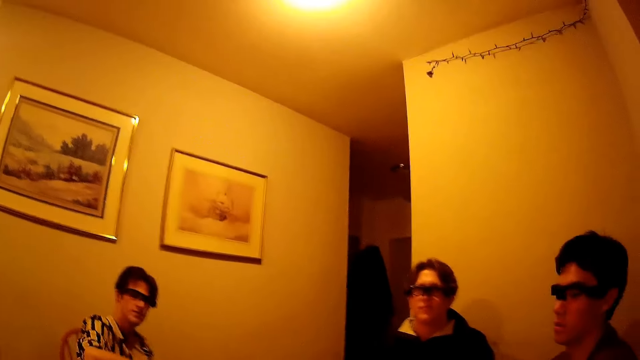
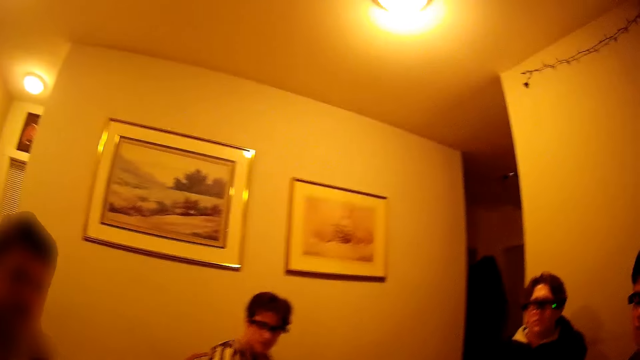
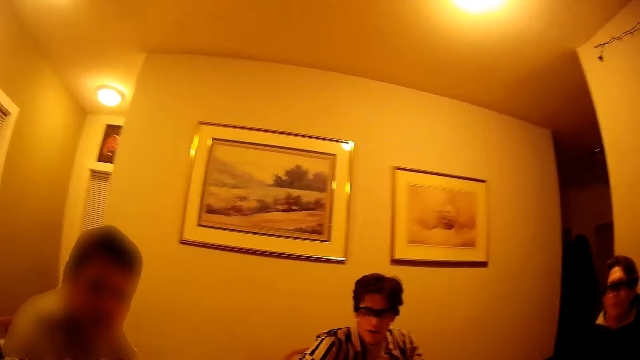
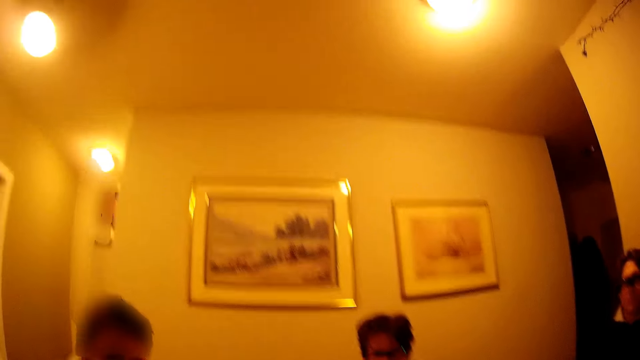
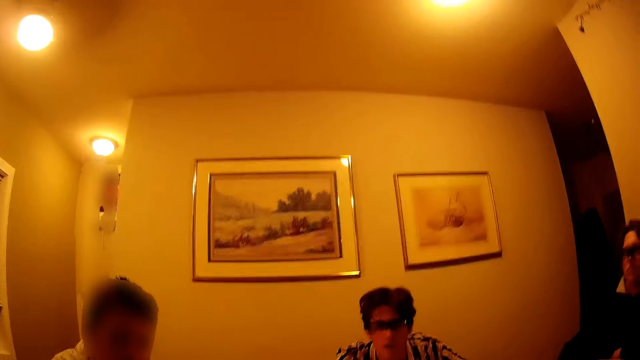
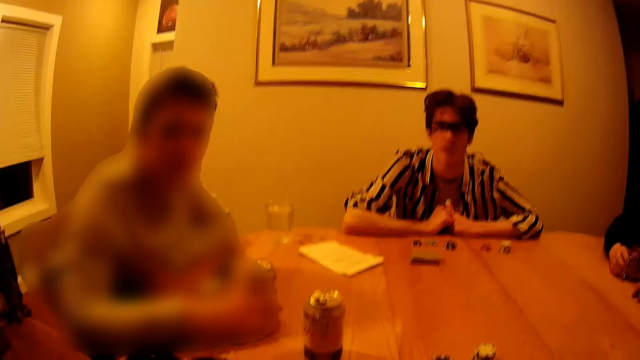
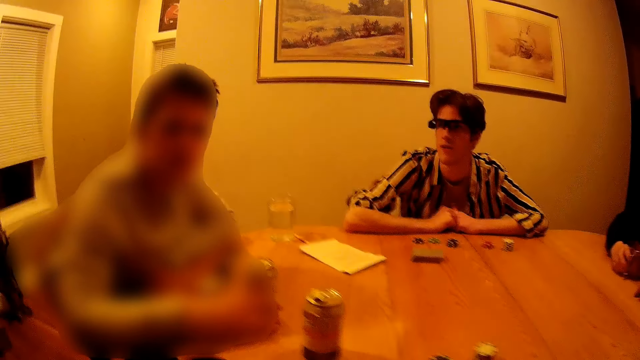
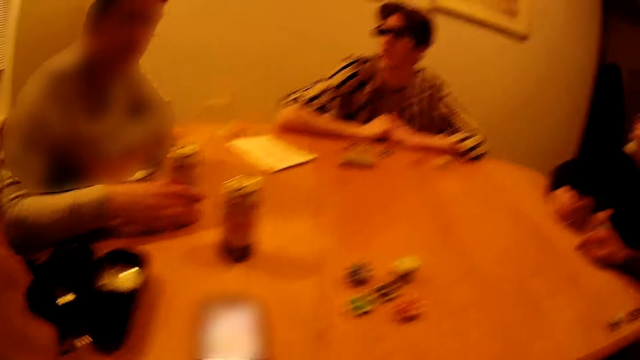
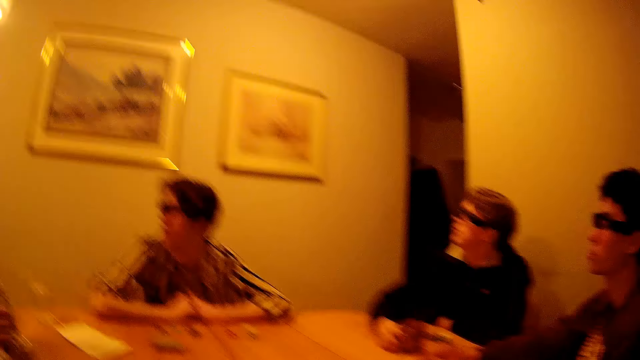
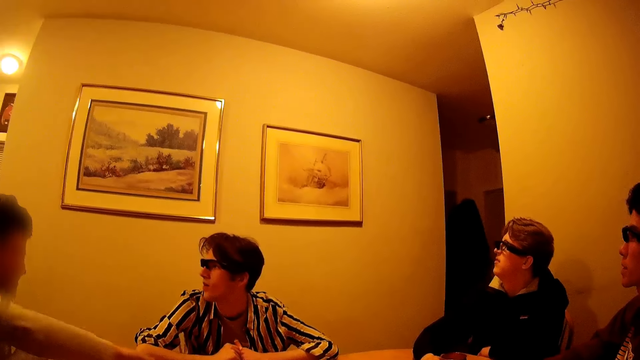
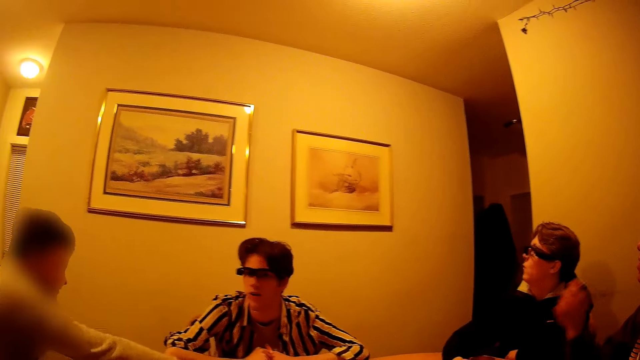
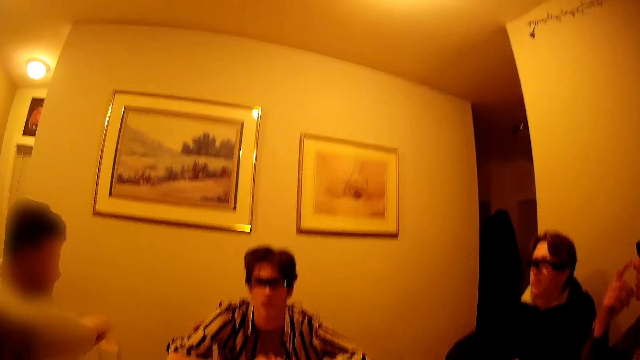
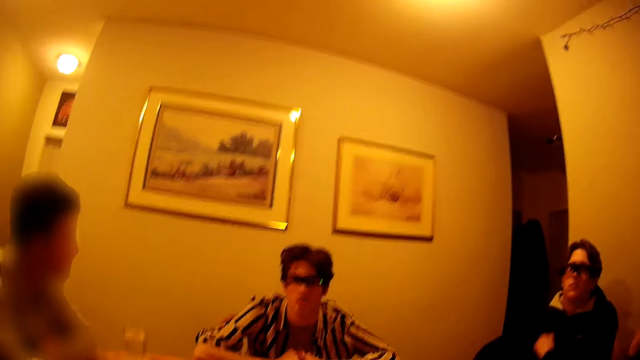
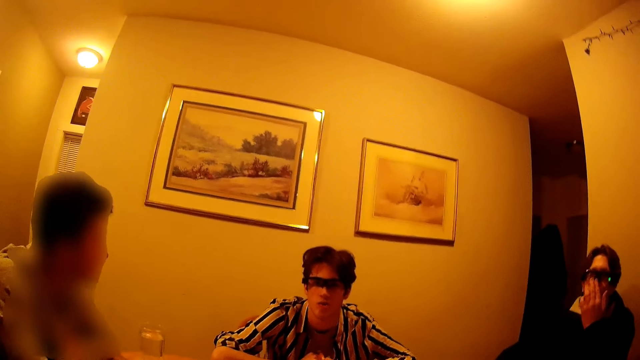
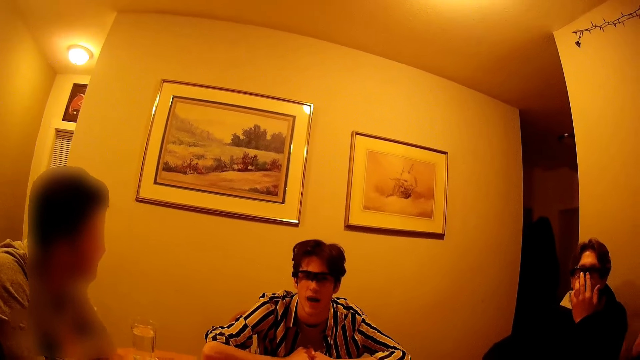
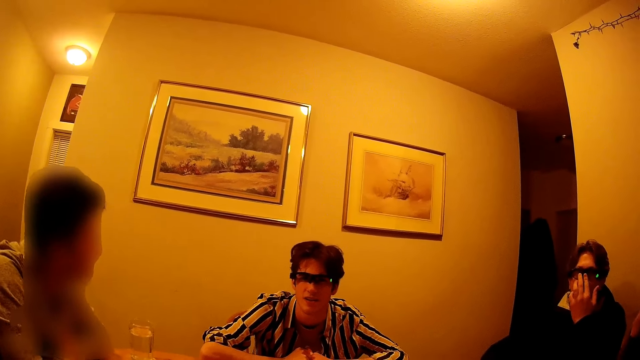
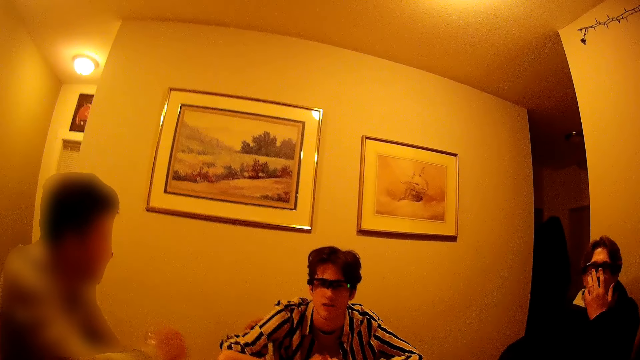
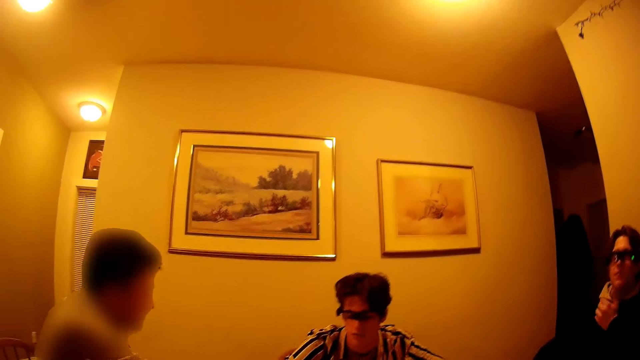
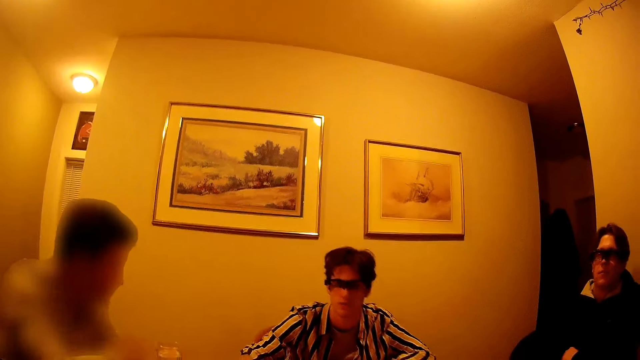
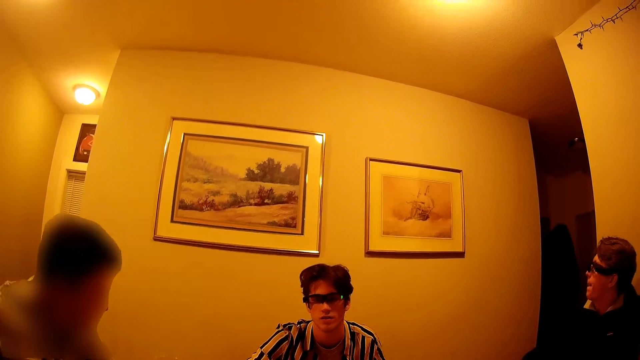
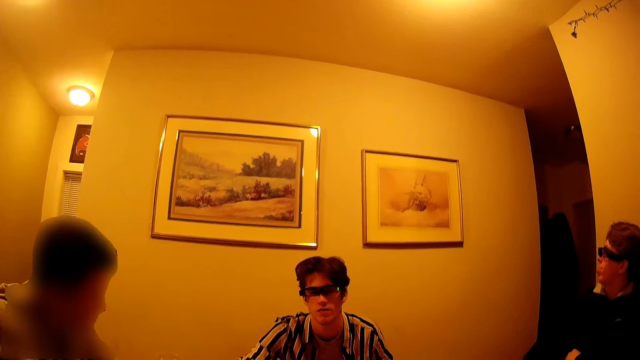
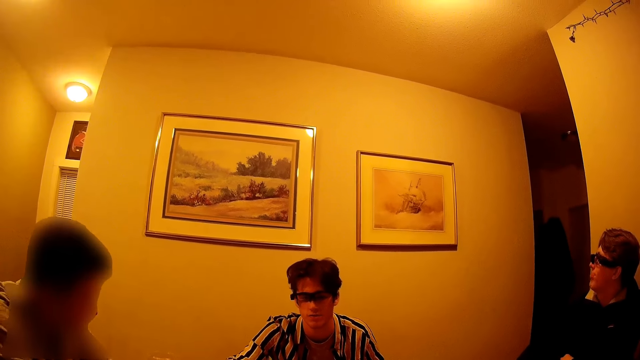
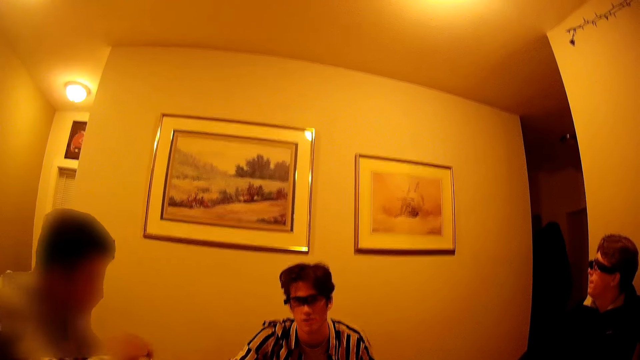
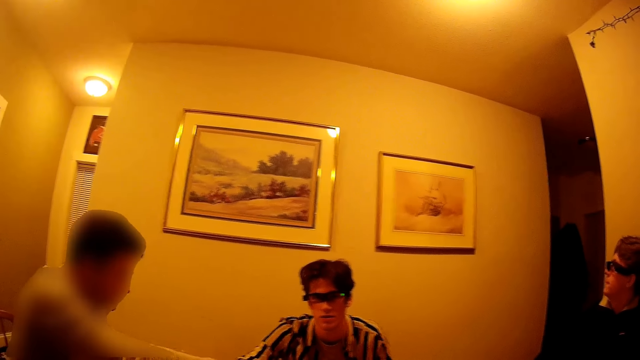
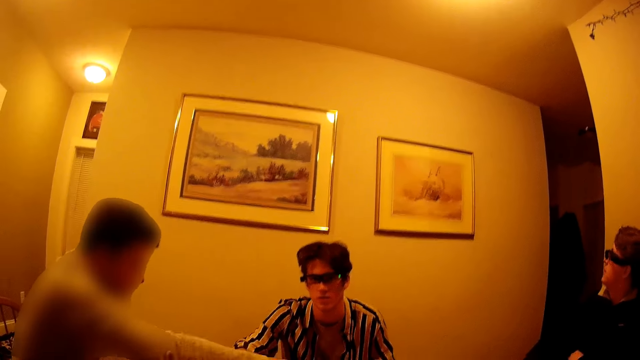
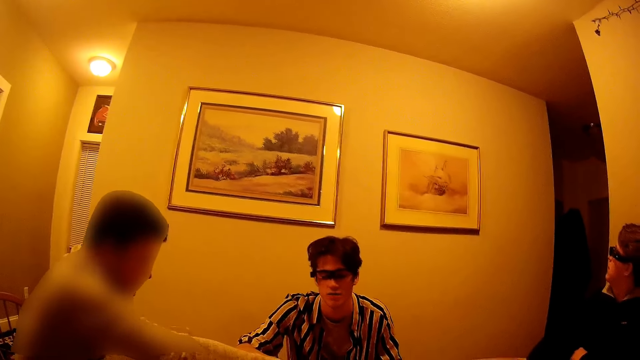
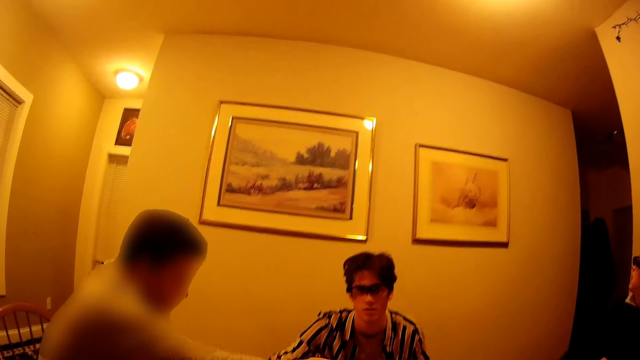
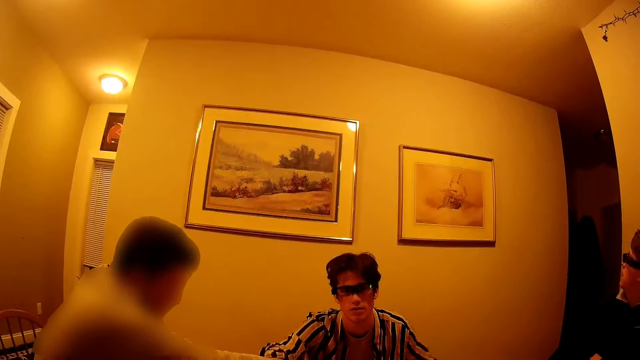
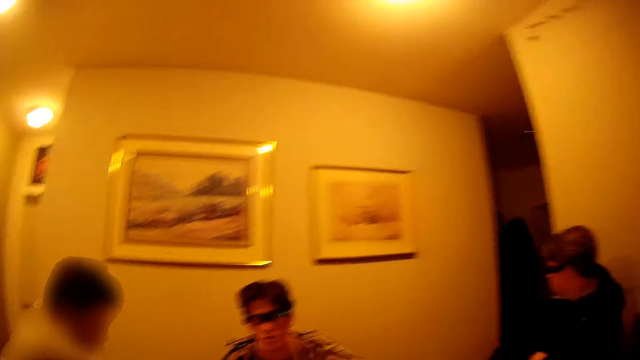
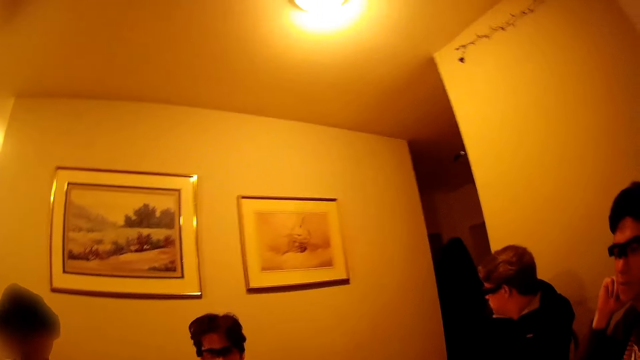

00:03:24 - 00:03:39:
A man points at a bunch of cards. Another man touches his face with his right hand and touches his glasses with his left hand. The first man points at the bunch of cards. He picks up the bunch of cards with his right hand.

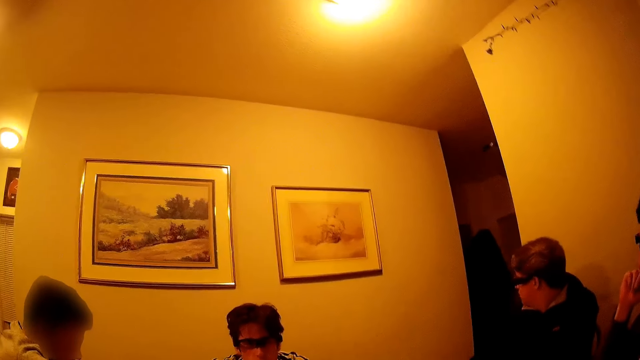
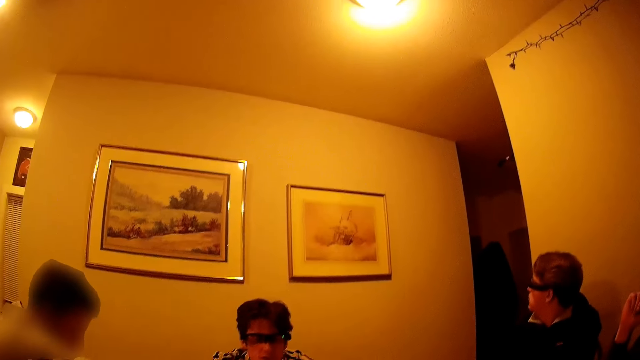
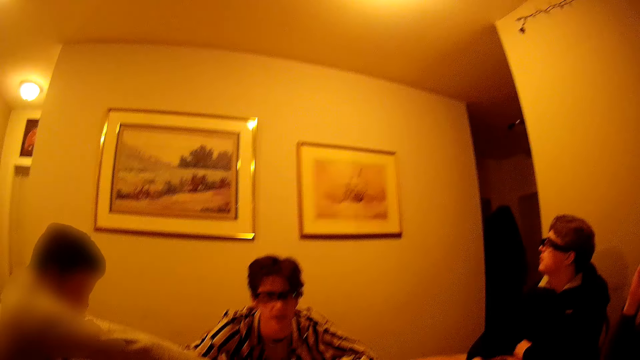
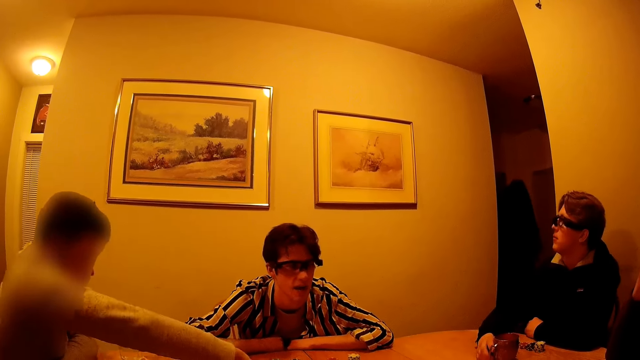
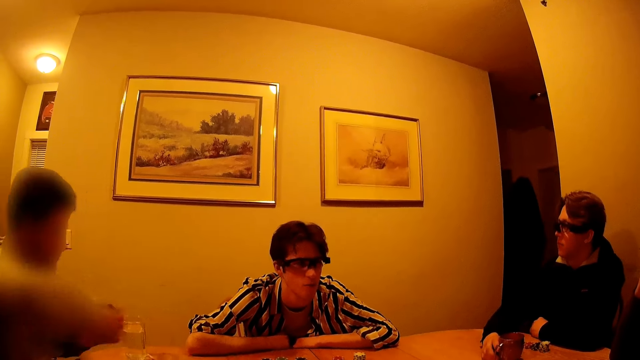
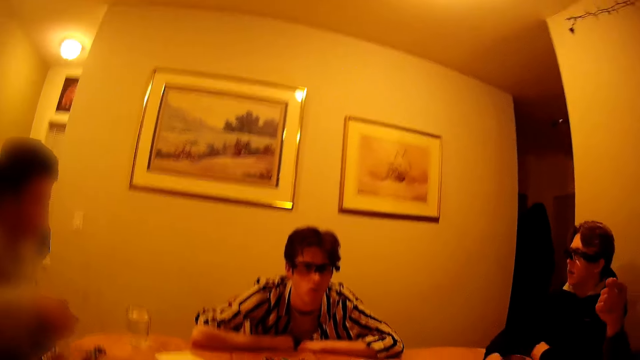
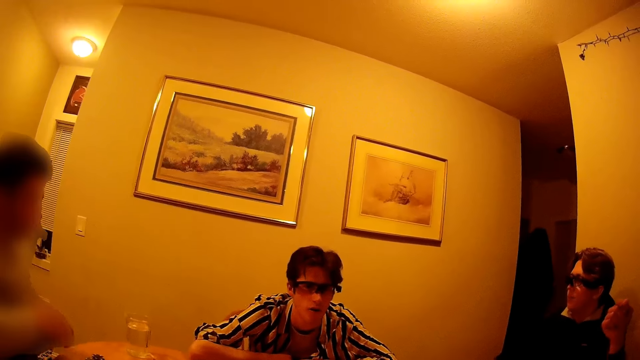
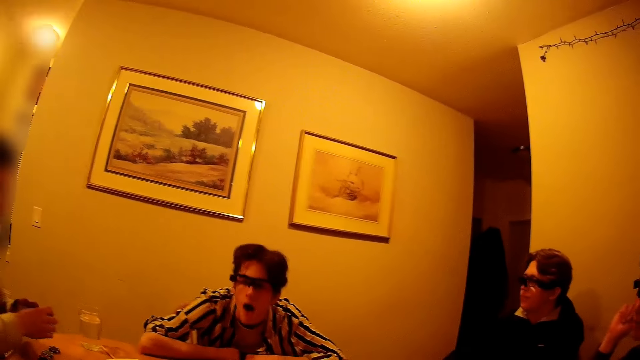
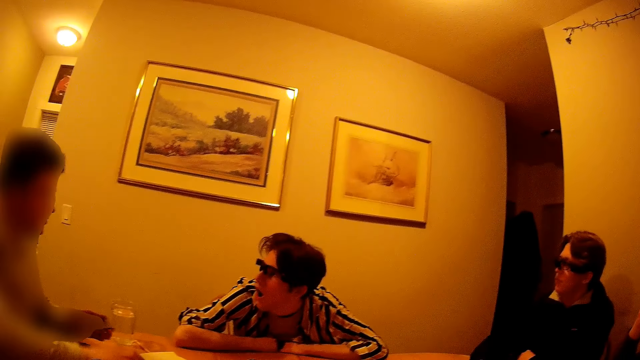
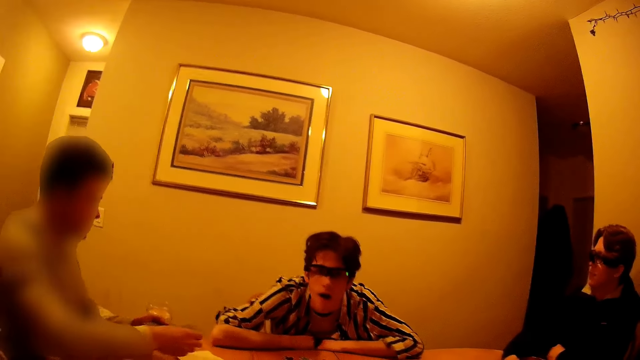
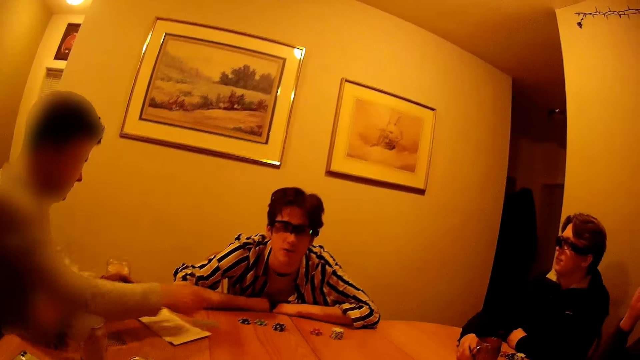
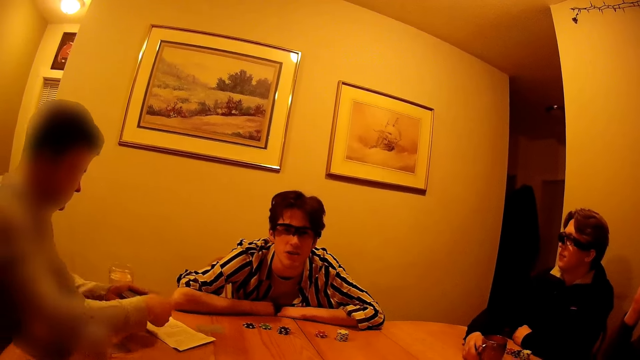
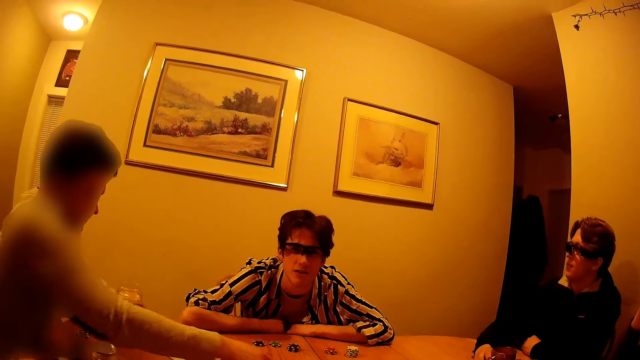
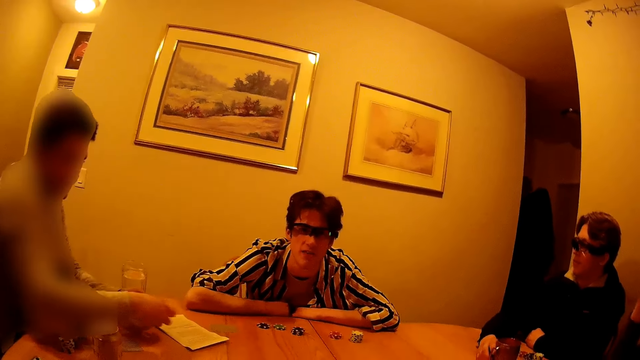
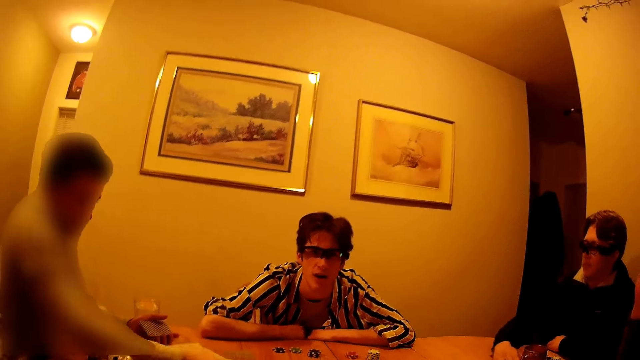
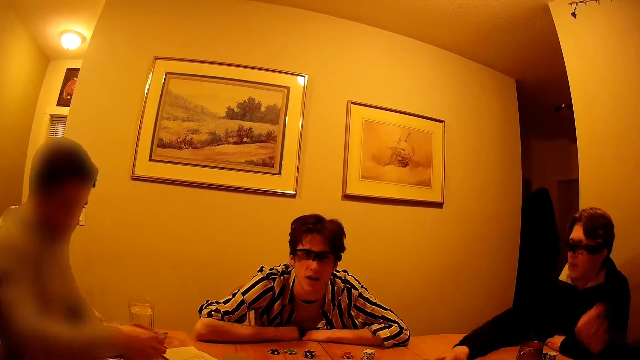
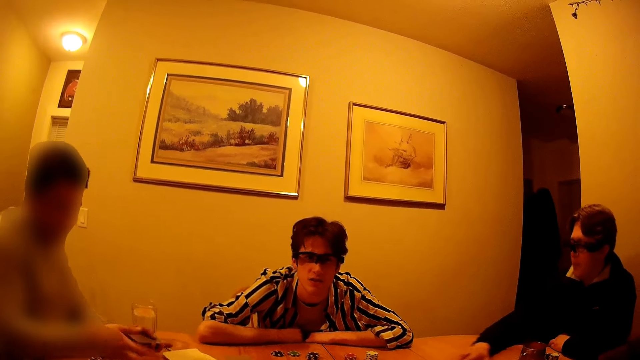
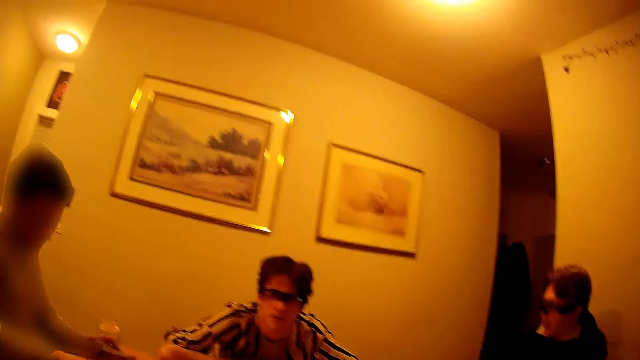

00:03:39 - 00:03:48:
A man arranges the cards with his hands. Another man swings his right hand. The first man shares out cards with both hands. A third man picks up some cards with his right hand. The second man picks up some cards with his right hand.
